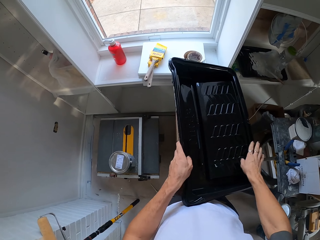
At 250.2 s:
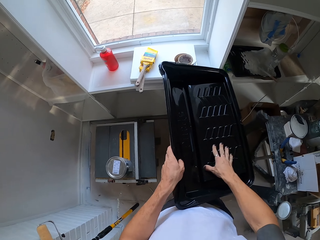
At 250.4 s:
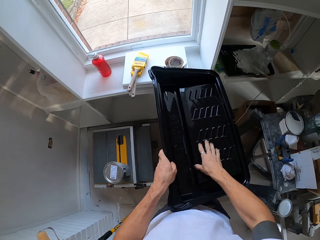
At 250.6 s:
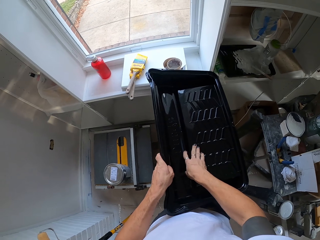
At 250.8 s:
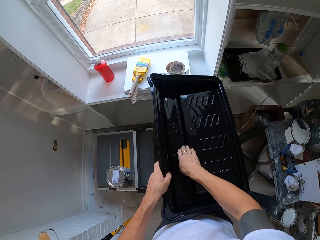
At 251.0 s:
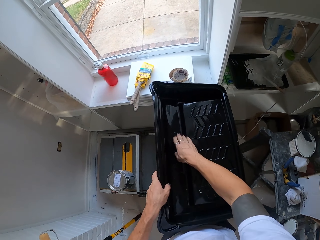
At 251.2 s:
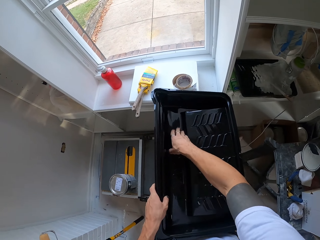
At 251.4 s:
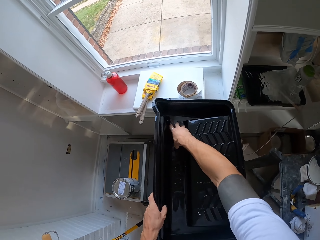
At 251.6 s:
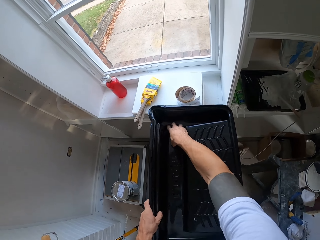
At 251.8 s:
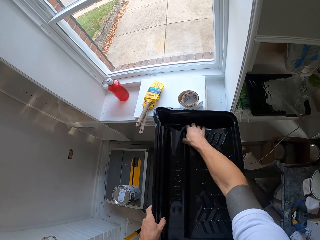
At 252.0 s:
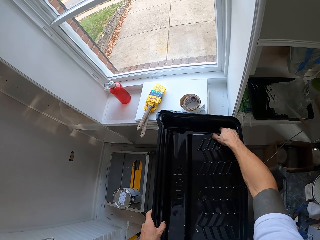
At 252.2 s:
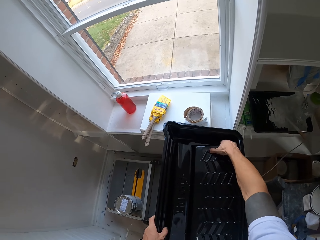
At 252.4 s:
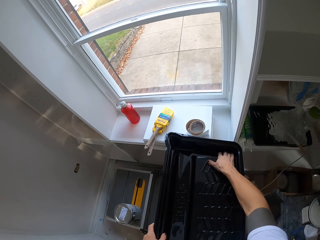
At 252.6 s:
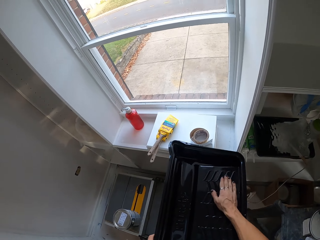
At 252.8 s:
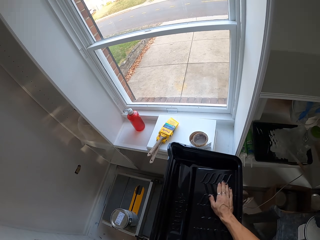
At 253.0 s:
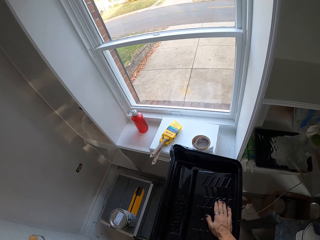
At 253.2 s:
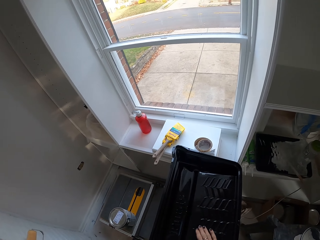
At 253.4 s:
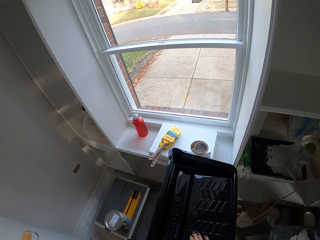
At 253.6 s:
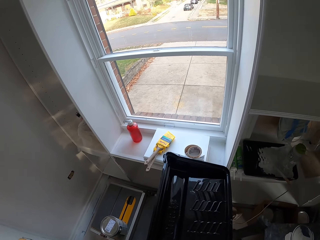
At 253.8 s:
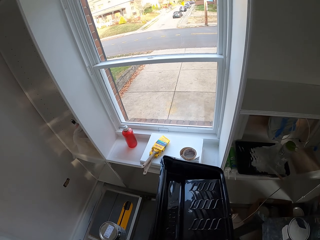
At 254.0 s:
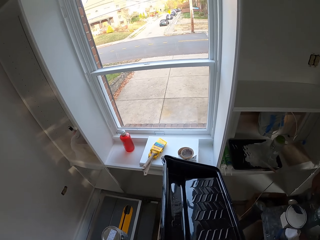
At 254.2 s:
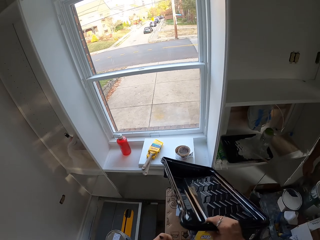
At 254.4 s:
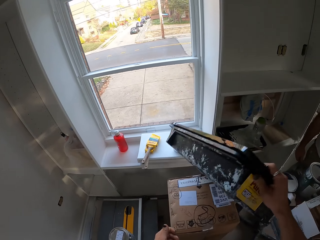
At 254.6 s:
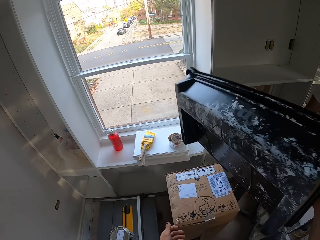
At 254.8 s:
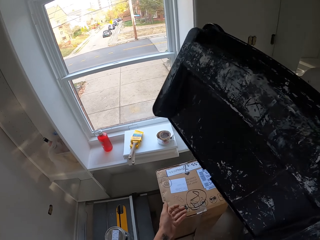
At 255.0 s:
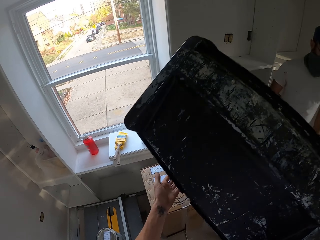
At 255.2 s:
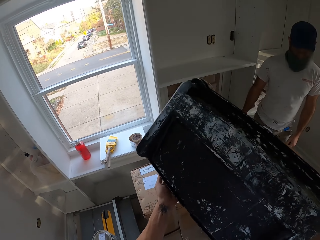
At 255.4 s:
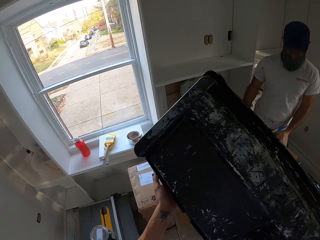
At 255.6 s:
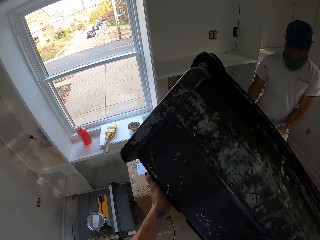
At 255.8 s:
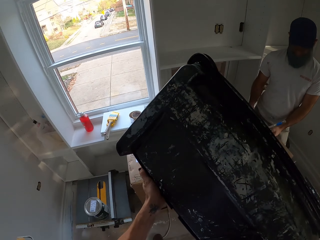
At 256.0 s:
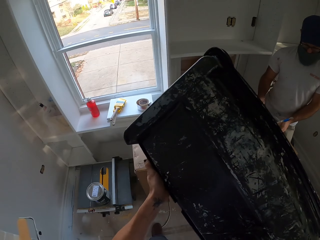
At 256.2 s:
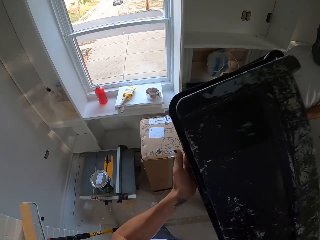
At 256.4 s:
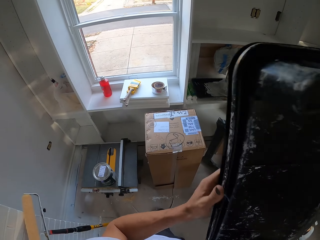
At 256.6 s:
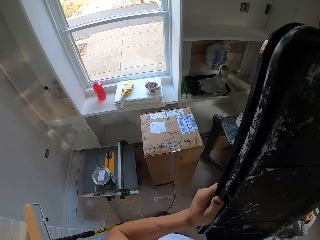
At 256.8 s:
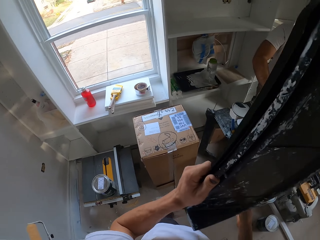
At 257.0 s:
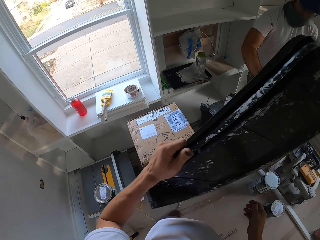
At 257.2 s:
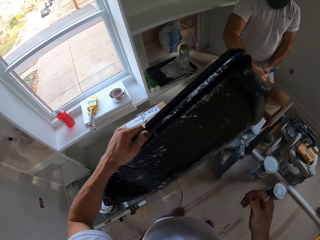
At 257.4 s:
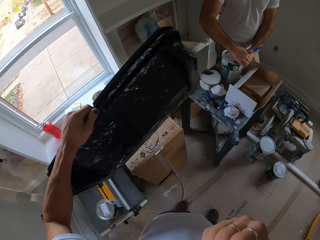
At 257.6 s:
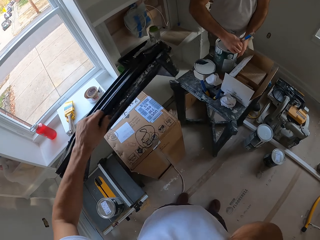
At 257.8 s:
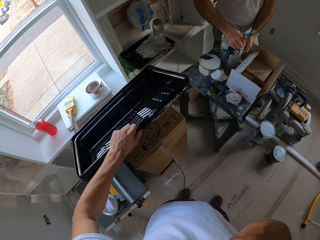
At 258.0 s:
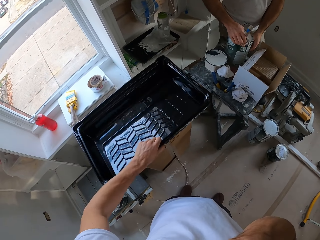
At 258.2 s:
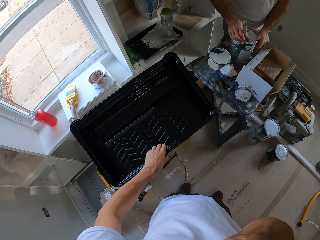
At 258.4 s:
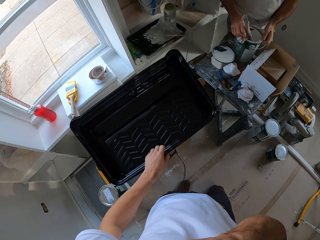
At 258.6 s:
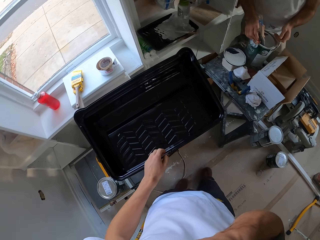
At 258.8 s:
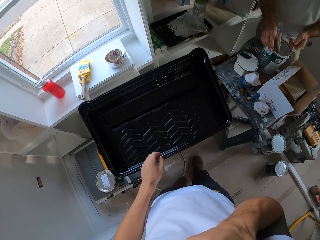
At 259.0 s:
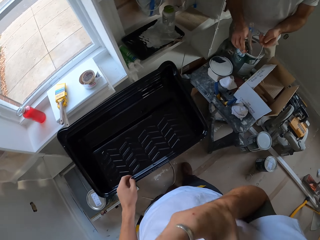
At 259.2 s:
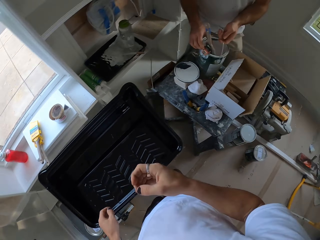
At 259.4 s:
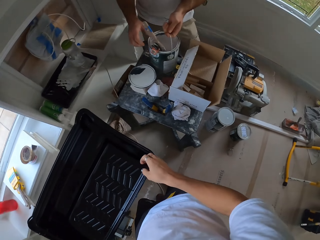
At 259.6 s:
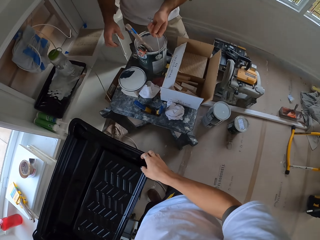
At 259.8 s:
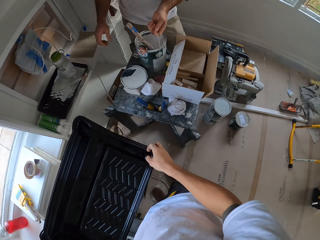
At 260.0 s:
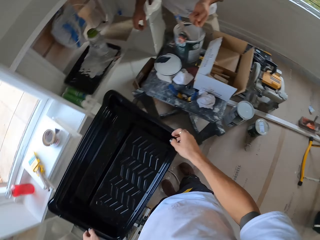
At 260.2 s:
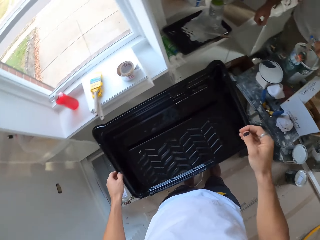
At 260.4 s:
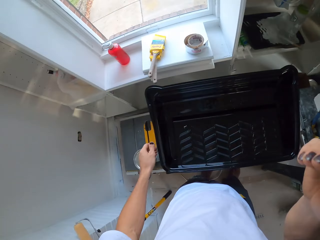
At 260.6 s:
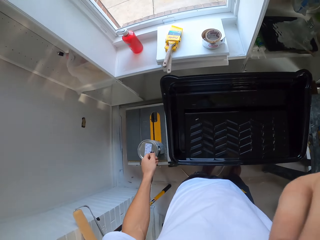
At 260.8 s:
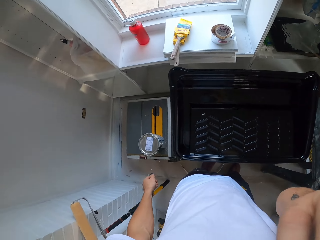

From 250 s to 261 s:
The camera wearer touches the containers with his right hand. He lifts the paint tray and holds the paint tray. A man mixes paint. The camera wearer places the paint tray on a box. The man closes the paint can and mixes paint. The camera wearer holds the paint tray.

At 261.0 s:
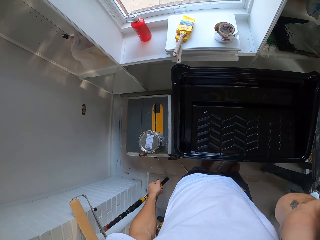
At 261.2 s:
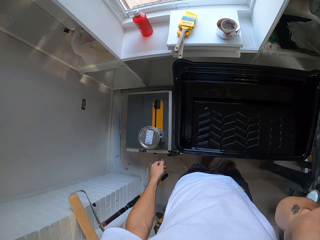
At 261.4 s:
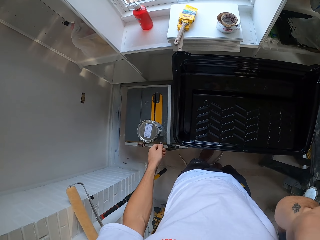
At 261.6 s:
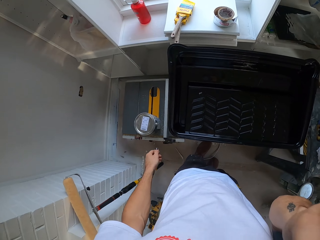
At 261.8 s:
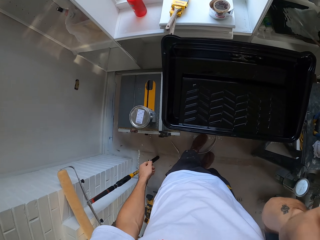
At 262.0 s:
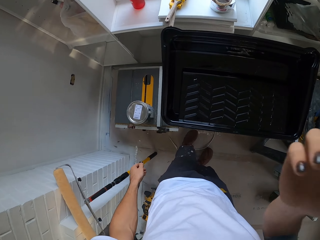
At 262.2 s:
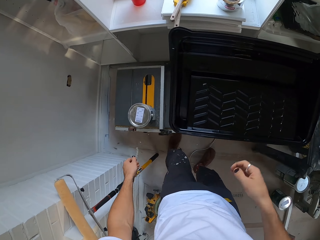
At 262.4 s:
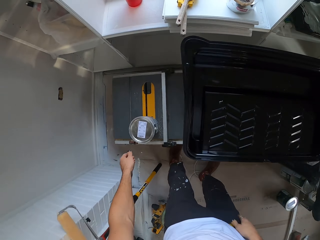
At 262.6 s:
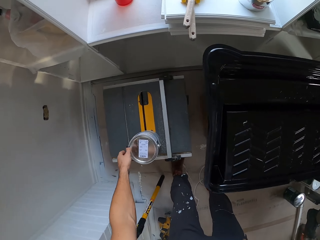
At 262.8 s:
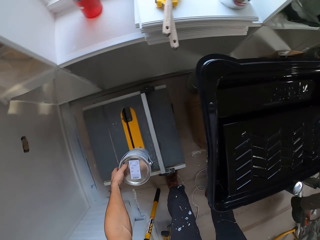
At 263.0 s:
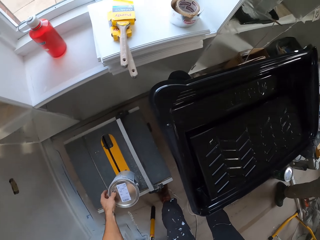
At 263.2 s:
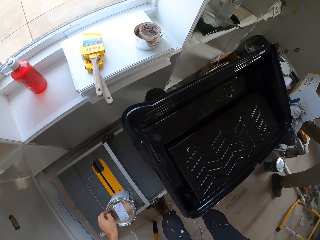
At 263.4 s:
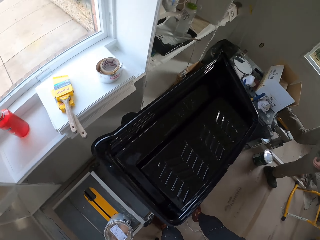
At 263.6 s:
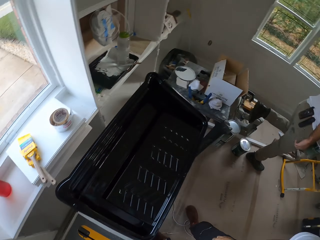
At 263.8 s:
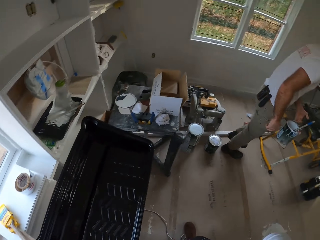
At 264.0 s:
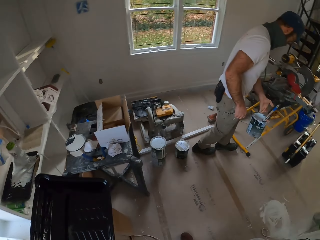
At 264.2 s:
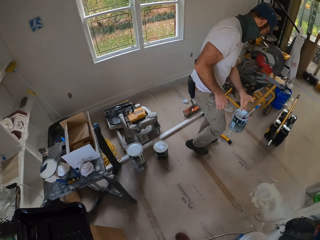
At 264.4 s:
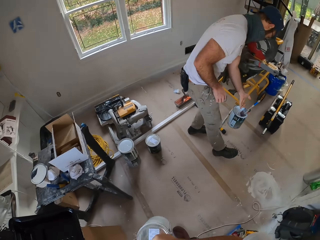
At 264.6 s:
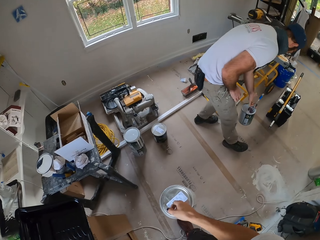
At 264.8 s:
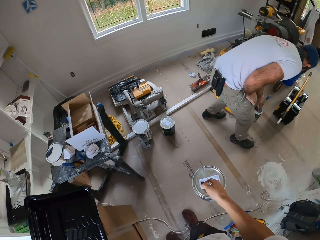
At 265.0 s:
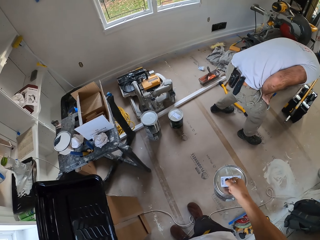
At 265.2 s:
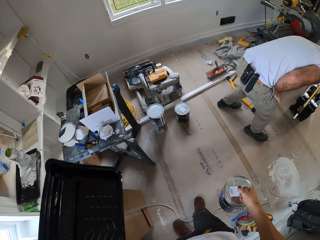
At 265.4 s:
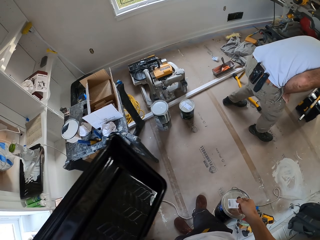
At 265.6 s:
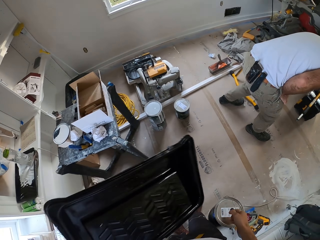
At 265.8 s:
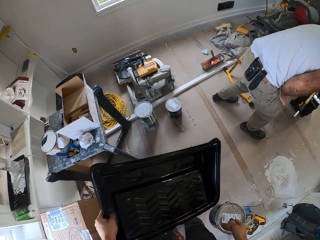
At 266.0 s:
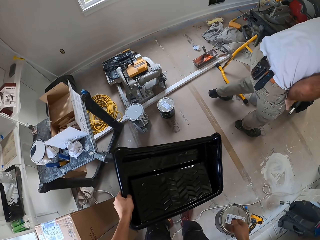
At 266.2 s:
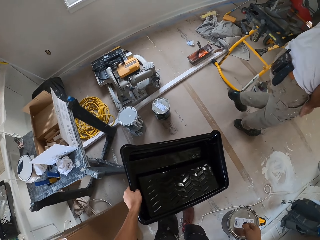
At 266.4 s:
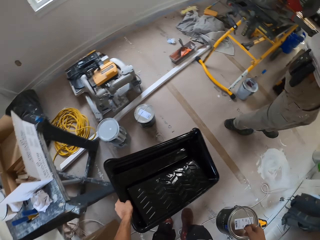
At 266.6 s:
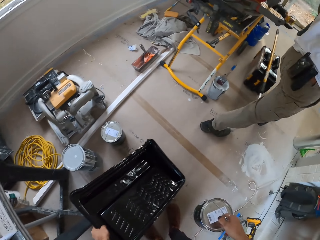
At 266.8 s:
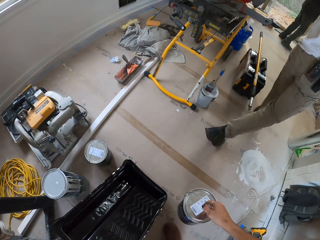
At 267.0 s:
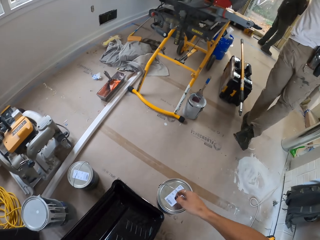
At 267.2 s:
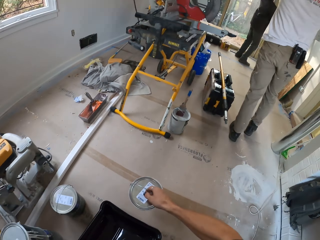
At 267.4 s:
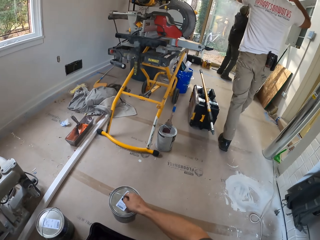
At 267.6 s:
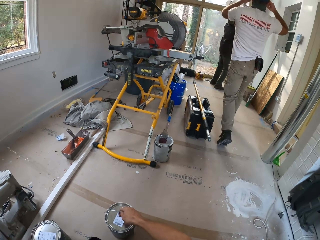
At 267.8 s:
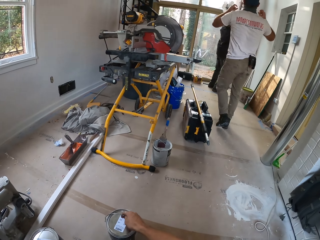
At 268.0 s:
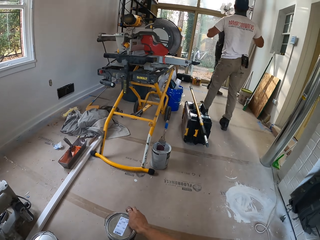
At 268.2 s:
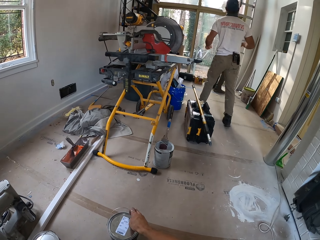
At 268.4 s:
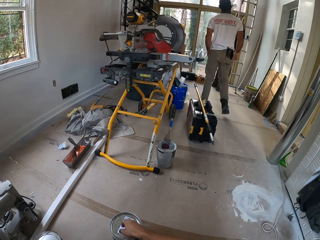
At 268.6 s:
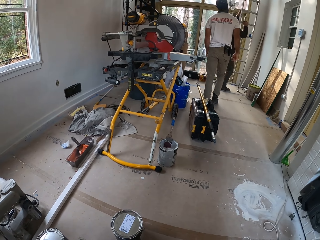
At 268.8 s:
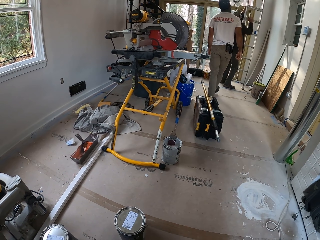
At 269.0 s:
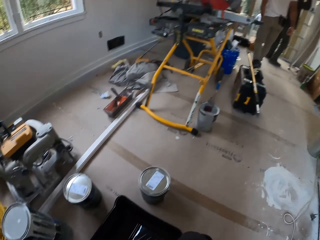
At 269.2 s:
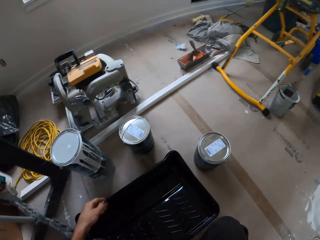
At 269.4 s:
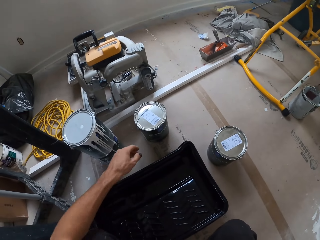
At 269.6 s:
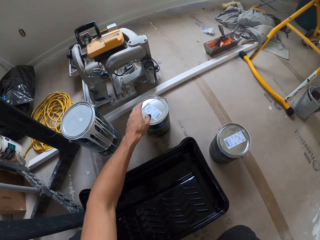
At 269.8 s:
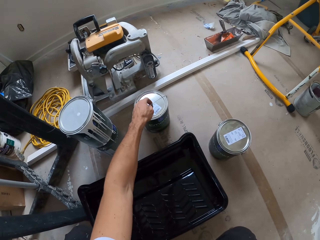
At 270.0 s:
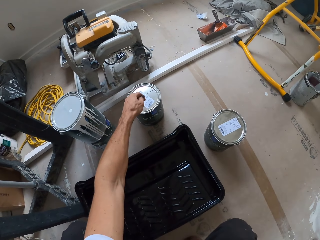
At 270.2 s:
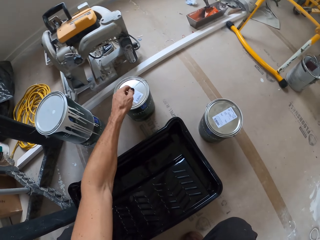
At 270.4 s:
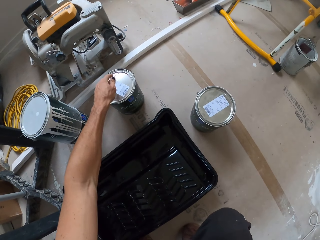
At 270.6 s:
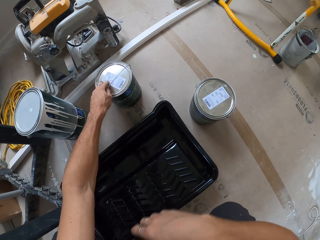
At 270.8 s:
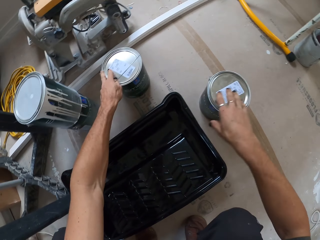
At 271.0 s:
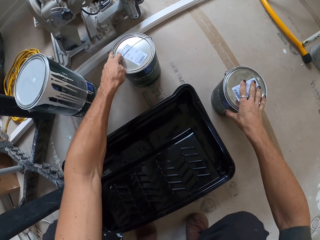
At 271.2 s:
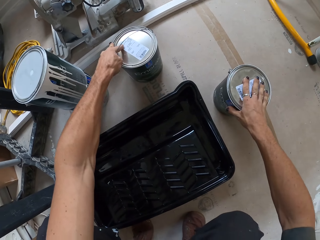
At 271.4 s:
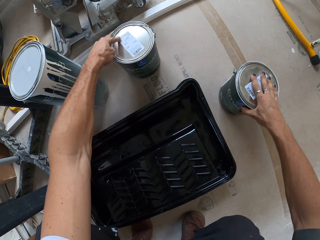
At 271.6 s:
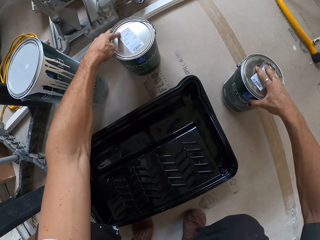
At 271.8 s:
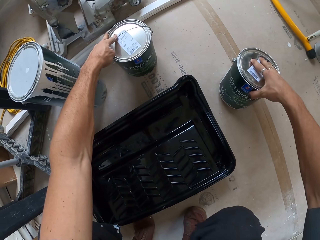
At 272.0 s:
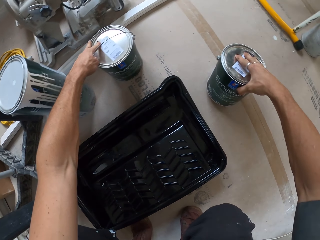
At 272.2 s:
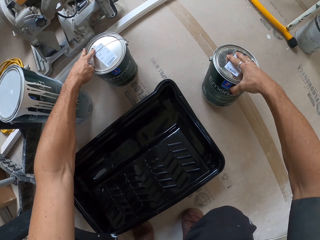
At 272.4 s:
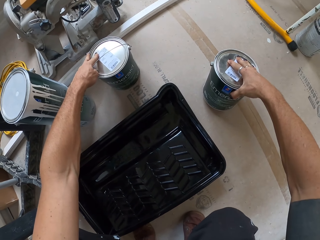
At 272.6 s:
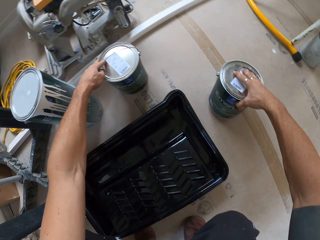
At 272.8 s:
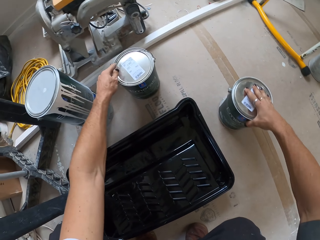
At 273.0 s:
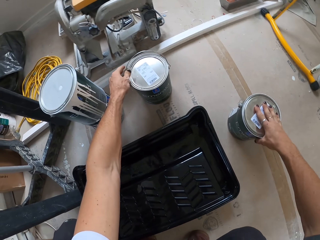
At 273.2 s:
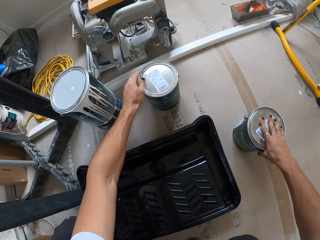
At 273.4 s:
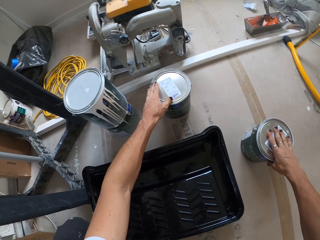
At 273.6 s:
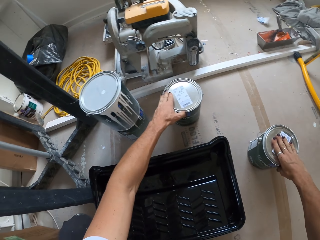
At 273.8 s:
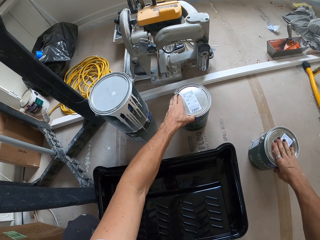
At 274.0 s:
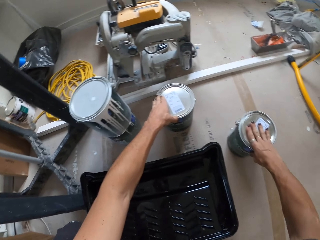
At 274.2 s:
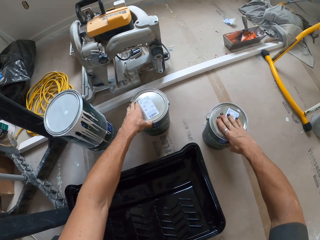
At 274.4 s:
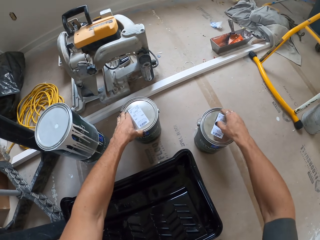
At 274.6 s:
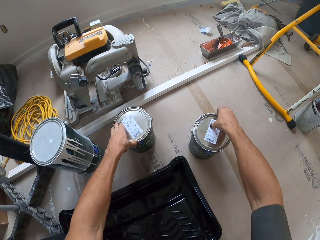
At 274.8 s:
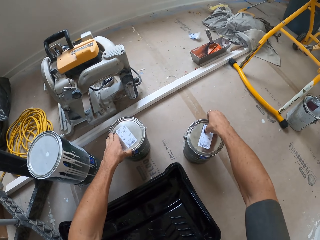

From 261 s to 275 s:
The camera wearer touches something. He picks up a paint tin or can. A man walks around the house and bends down. The camera wearer looks around the house. The man places the paint on the floor. The camera wearer picks up the paint tray. The man stands up. The camera wearer places the paint tin and tray on the floor. The man walks around the house. The camera wearer picks up the paint tin. He holds the paint can on the floor in his left hand. He holds the paint can on the floor in his right hand. He checks the paint tin.
